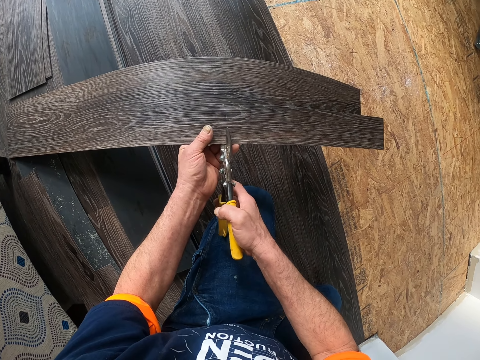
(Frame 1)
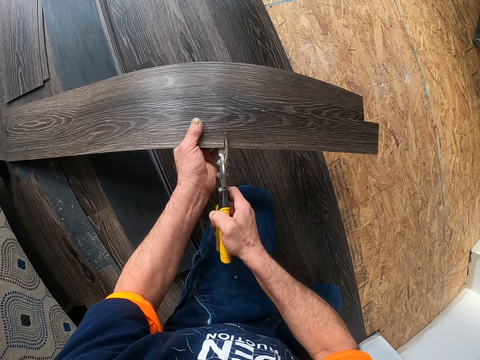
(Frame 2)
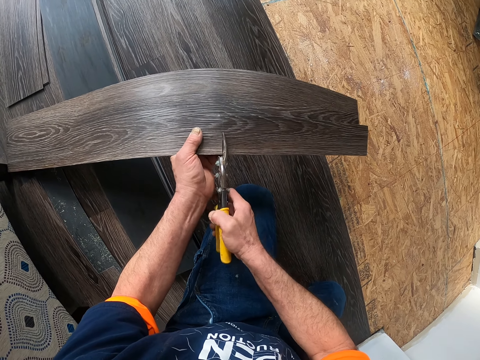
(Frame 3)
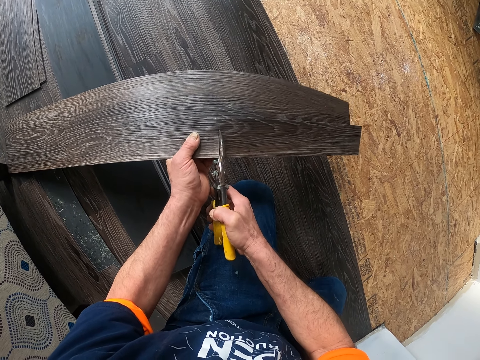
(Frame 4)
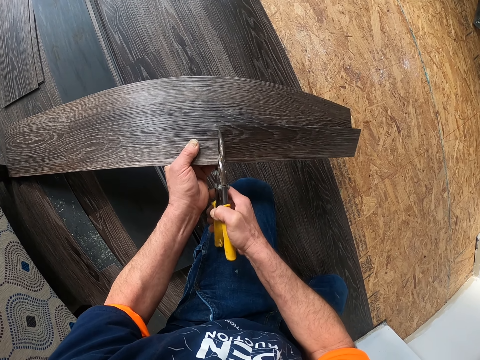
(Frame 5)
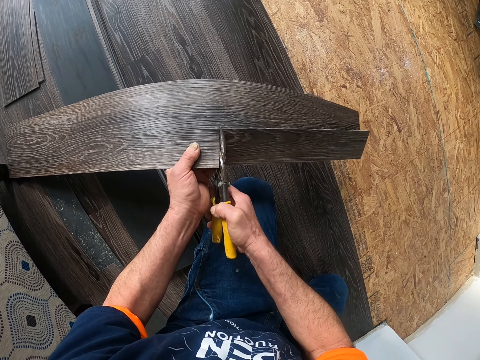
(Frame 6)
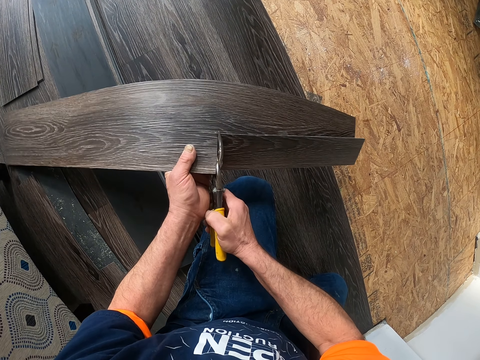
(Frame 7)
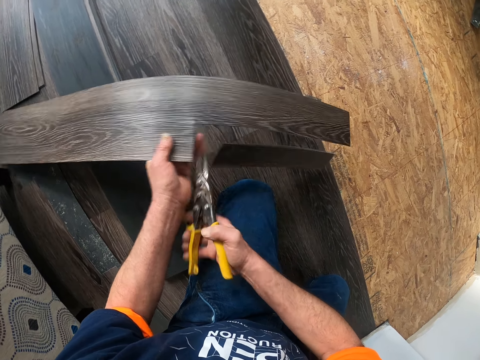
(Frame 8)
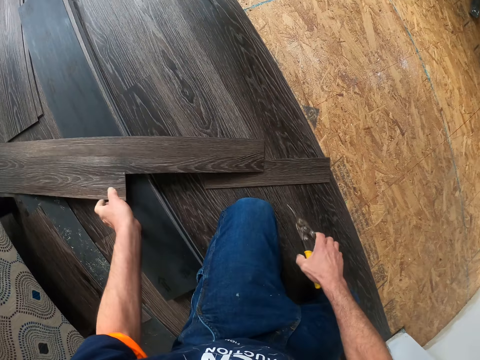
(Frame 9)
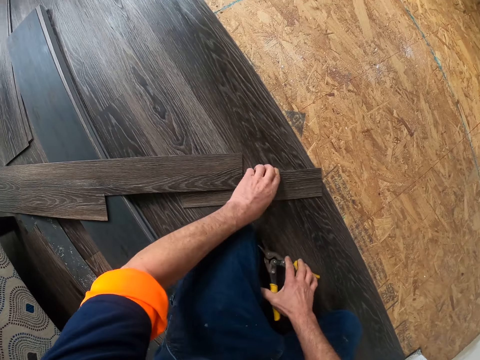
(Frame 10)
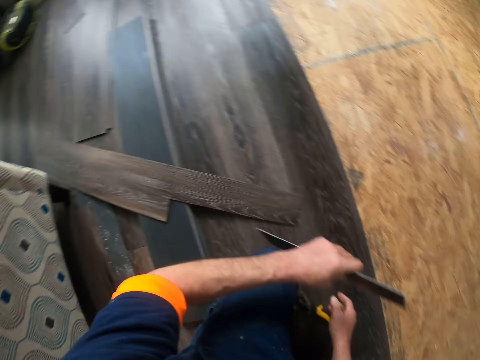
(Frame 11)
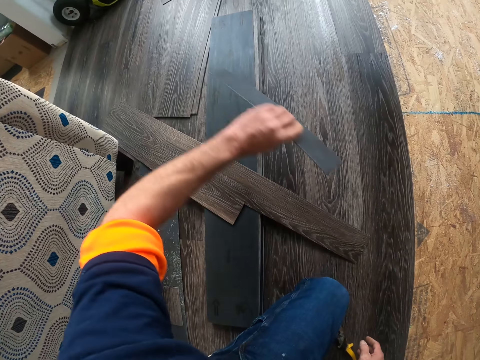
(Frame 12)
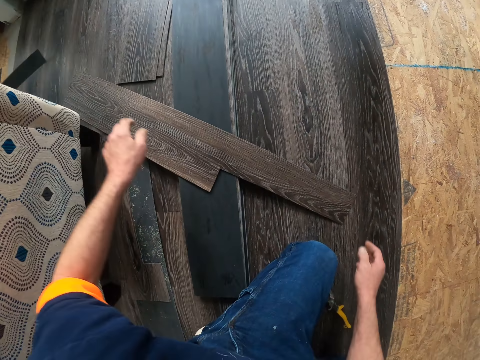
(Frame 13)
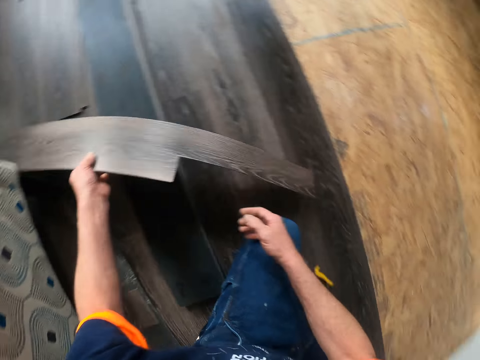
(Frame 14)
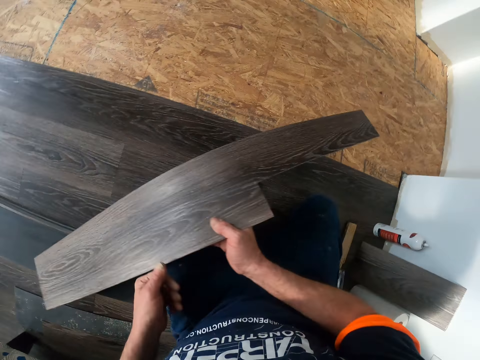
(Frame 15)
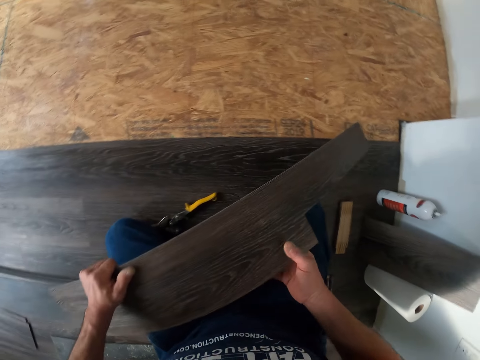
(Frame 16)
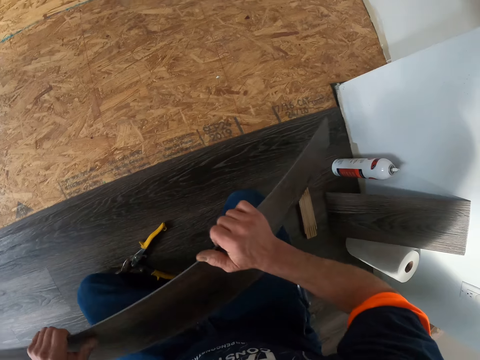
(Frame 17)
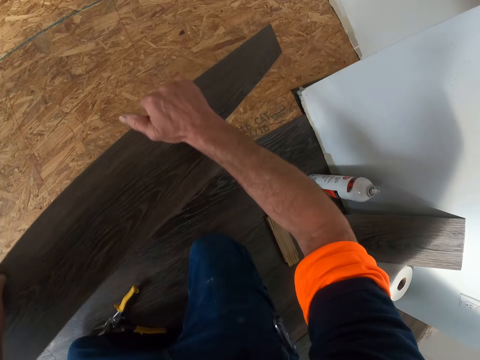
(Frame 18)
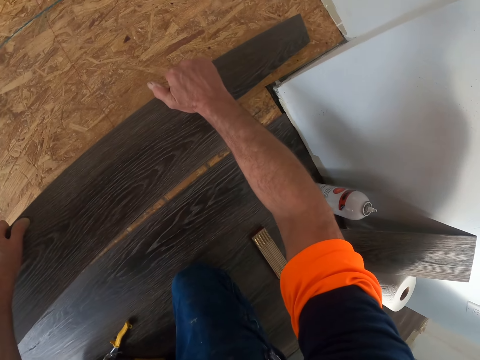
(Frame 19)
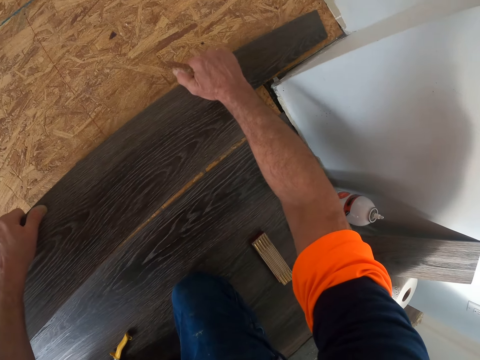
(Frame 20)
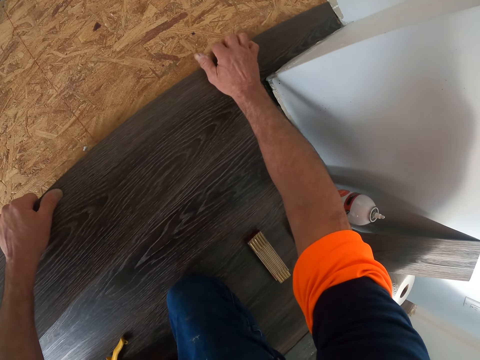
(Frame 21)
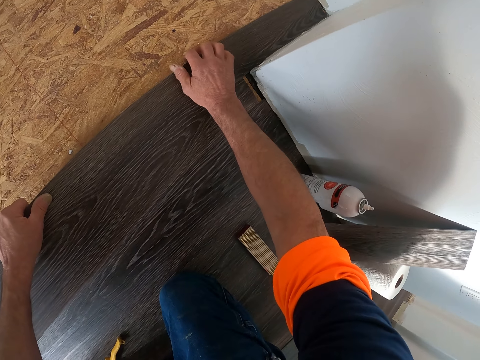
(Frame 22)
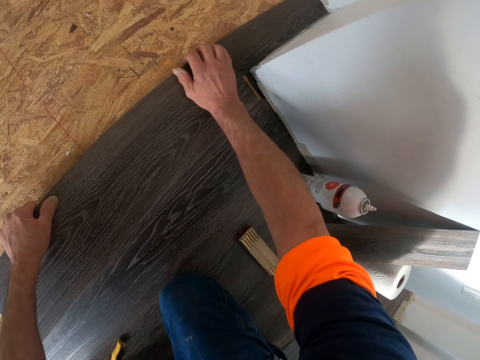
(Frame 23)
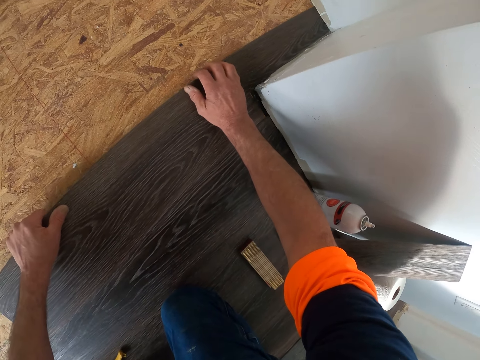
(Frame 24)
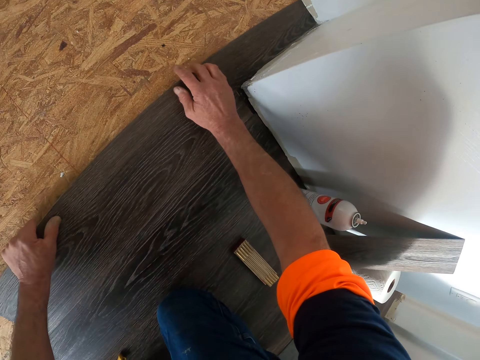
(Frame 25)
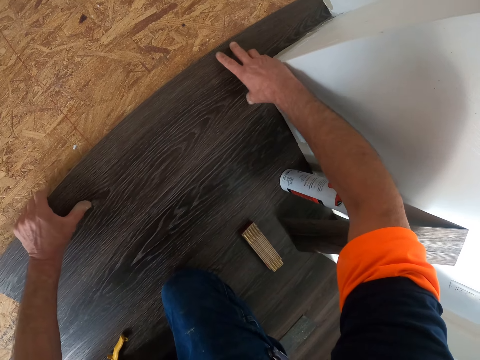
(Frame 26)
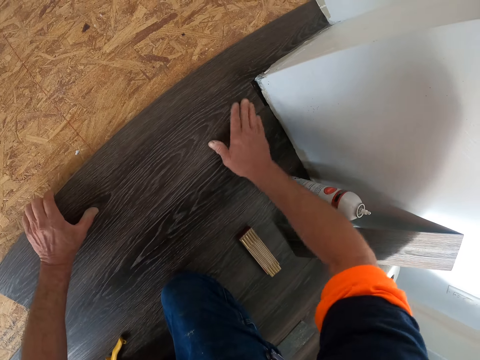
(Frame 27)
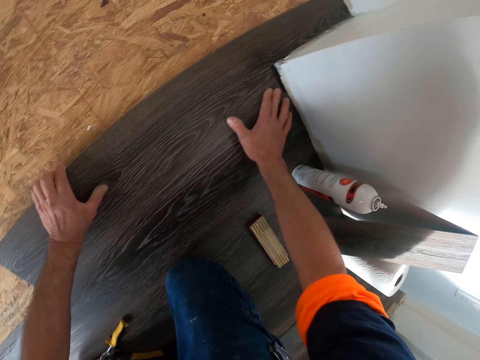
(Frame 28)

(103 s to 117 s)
The camera wearer is cutting a vinyl tile. They put the vinyl tile on the floor. They put the cutter scissors on the floor. They take a piece of the vinyl tile and throw the piece of vinyl tile aside. They take the vinyl tile and hold the vinyl tile. They are putting the vinyl tile on the floor.

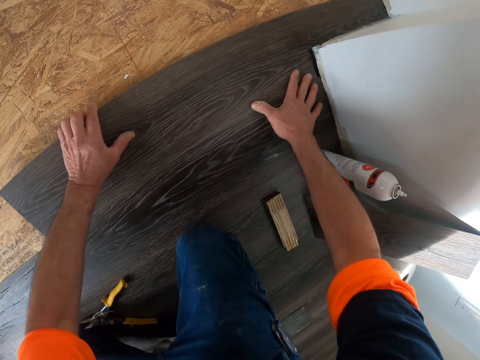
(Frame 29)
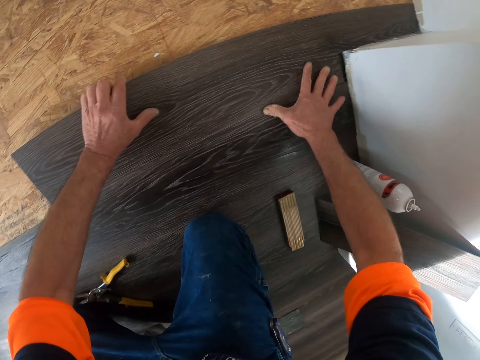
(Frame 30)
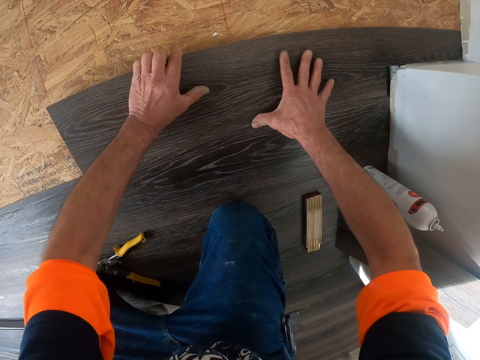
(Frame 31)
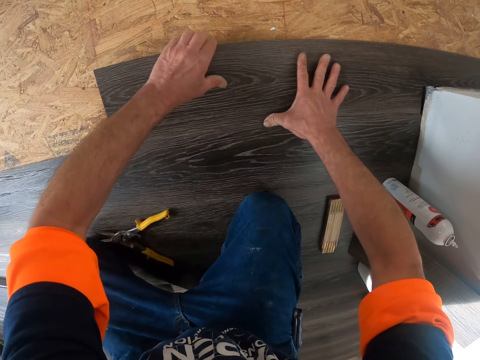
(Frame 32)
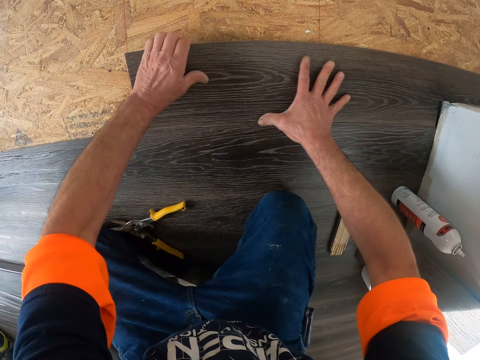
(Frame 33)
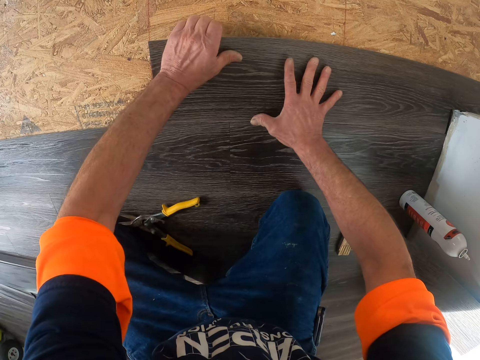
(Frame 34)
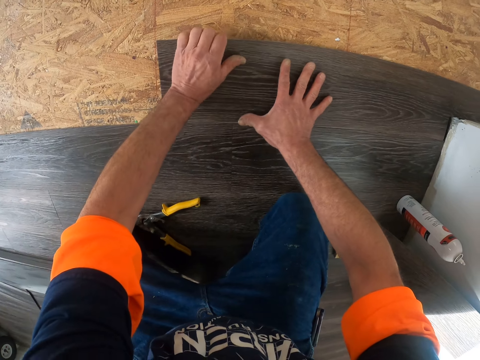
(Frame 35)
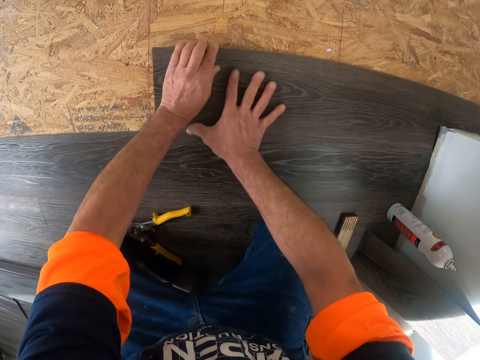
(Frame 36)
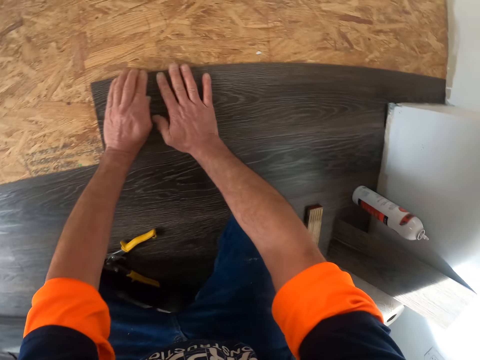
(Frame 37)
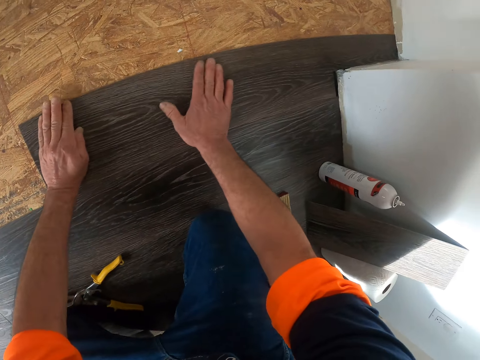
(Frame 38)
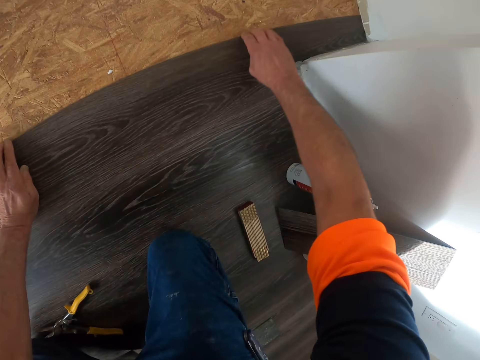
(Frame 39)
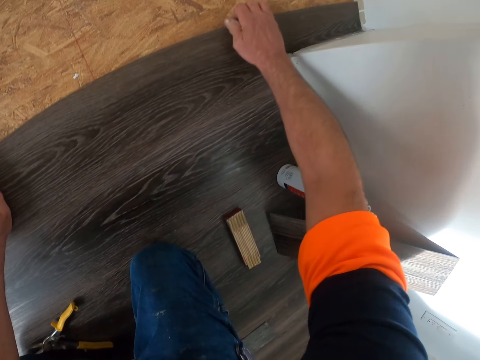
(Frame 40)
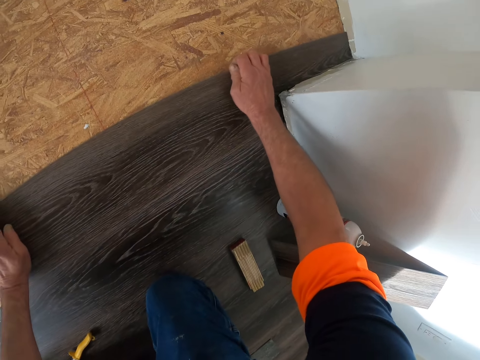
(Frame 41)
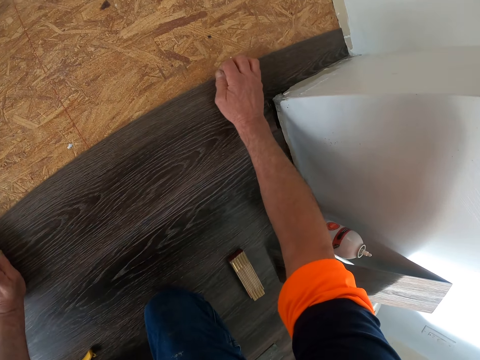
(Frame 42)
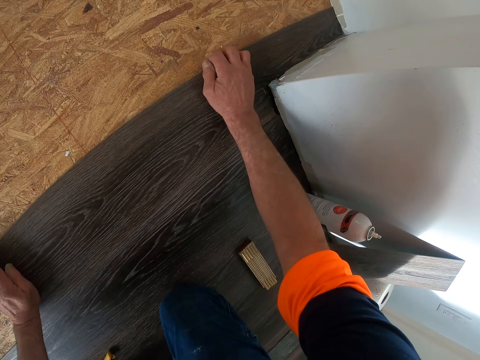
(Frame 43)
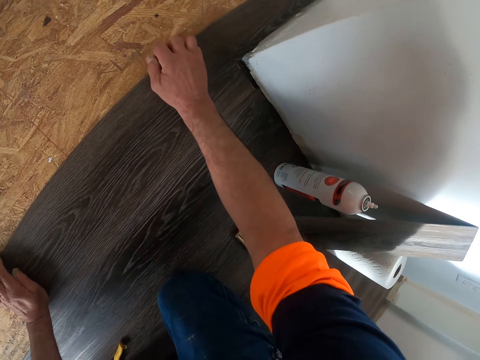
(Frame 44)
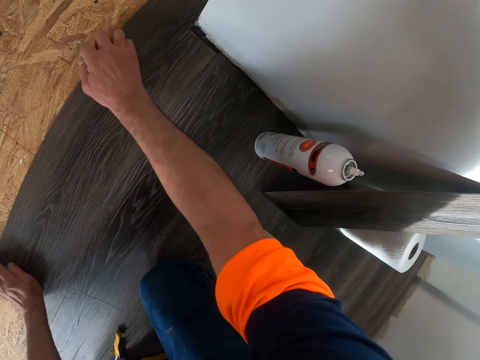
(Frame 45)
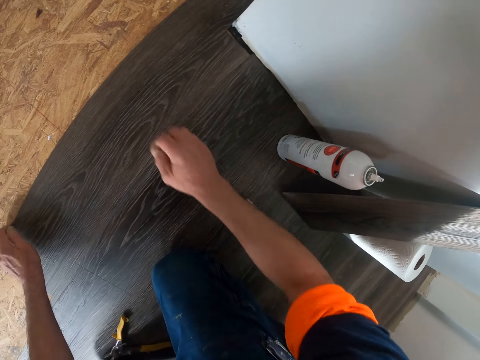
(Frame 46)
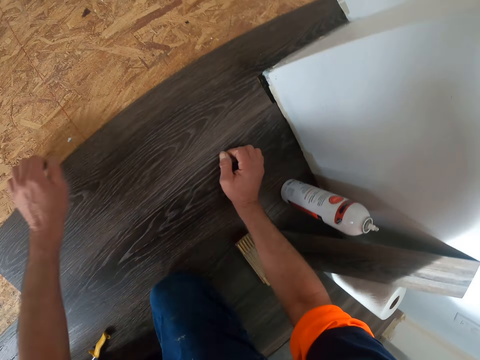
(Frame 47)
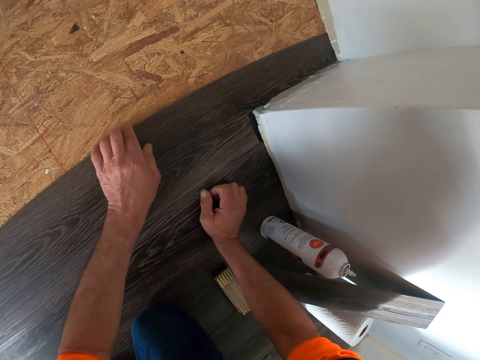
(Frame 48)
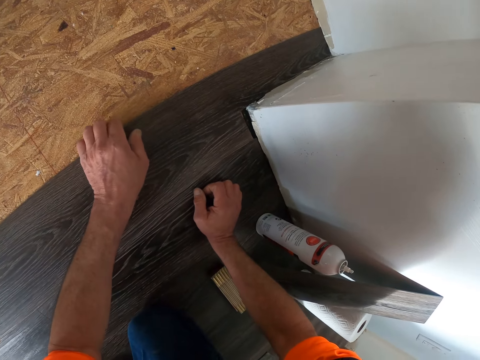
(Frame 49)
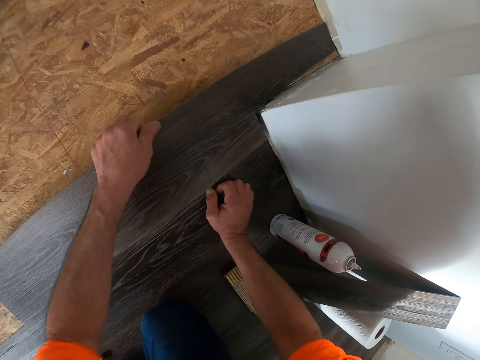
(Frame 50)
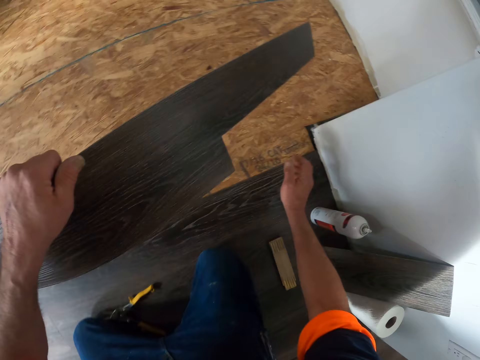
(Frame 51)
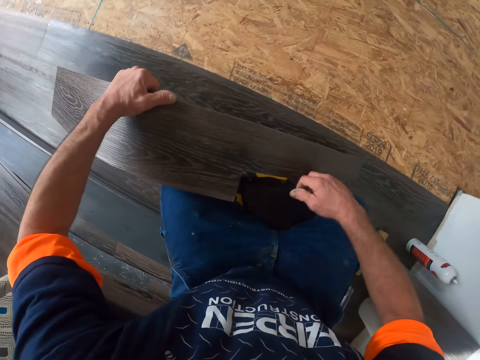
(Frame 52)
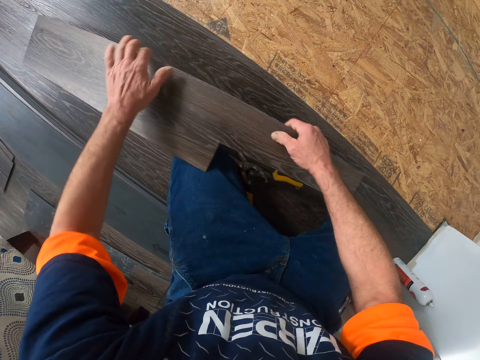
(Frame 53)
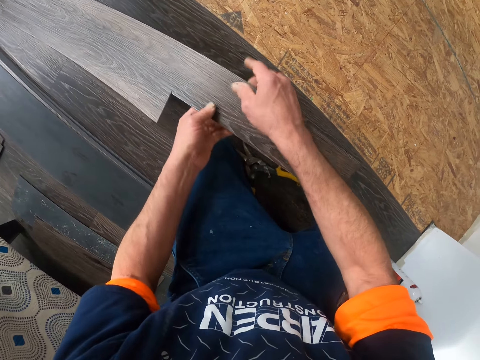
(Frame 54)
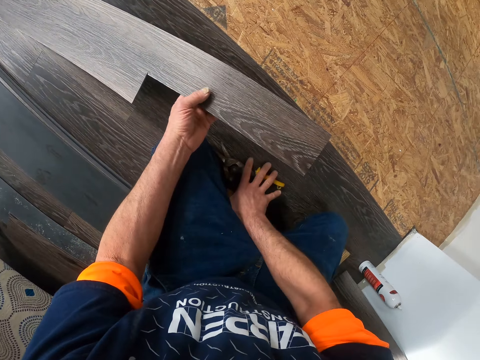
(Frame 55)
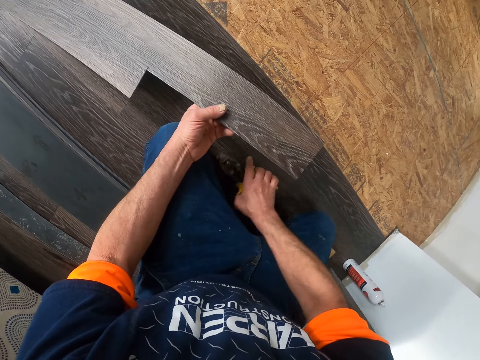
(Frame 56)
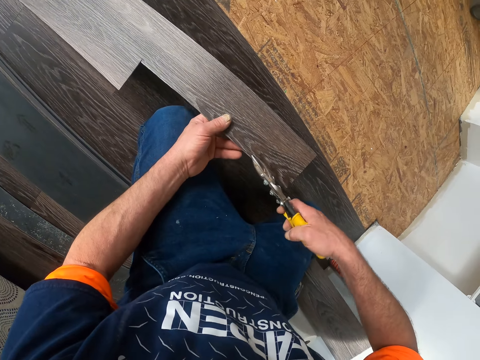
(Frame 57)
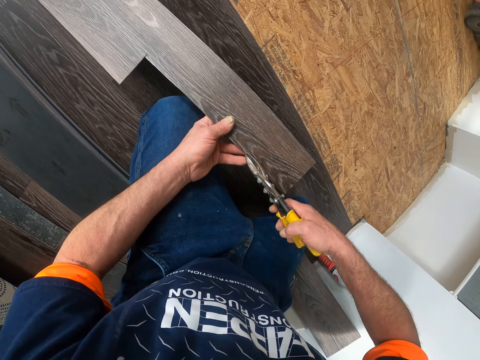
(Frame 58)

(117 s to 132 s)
The camera wearer is pressing the vinyl tile. They remove the vinyl tile from the floor. They hold the vinyl tile. They pick up the pliers from the floor.
